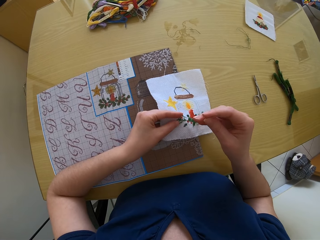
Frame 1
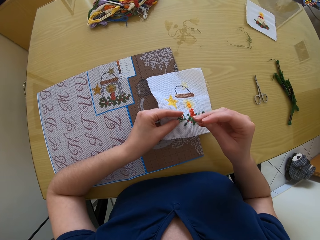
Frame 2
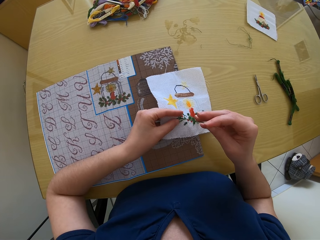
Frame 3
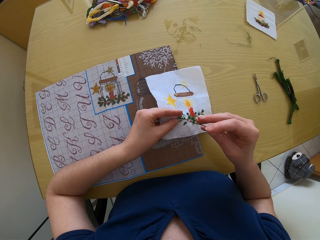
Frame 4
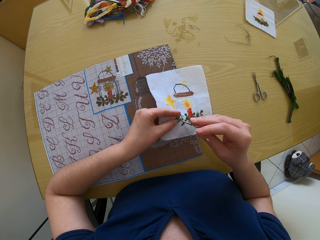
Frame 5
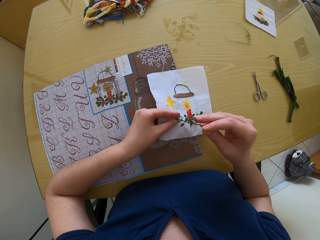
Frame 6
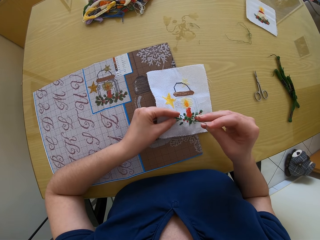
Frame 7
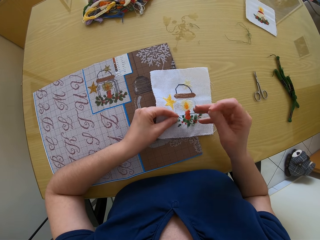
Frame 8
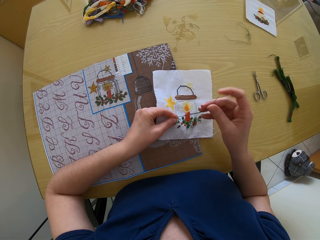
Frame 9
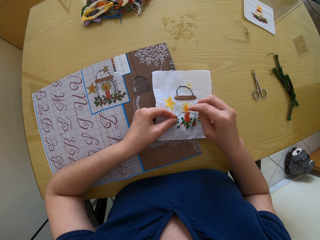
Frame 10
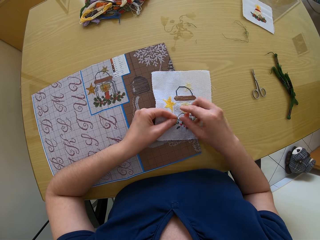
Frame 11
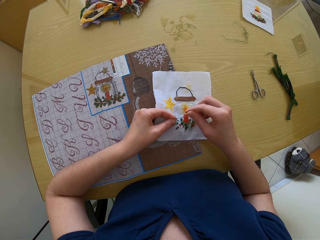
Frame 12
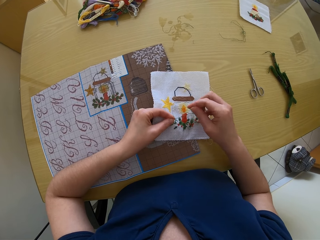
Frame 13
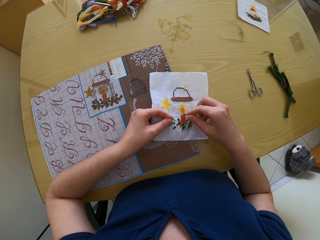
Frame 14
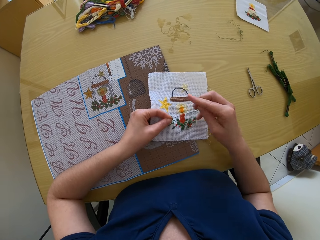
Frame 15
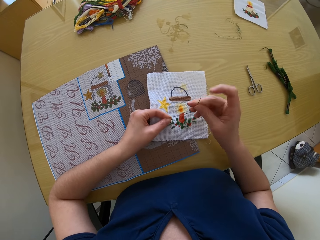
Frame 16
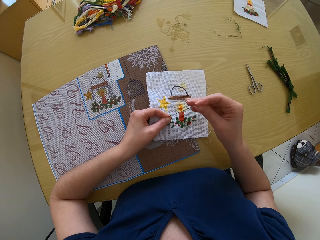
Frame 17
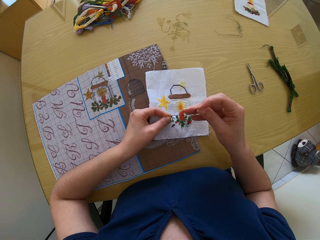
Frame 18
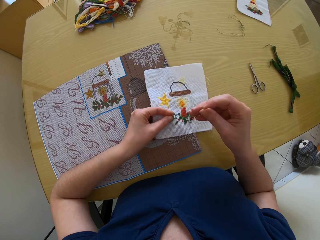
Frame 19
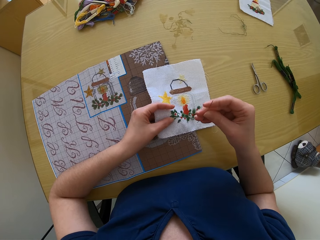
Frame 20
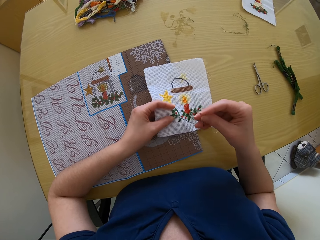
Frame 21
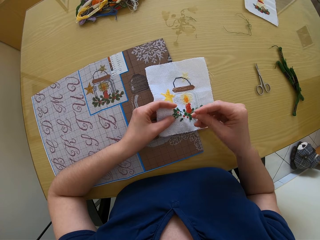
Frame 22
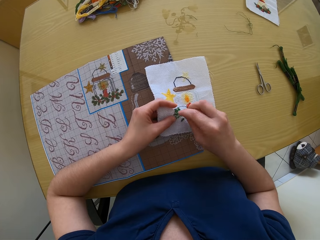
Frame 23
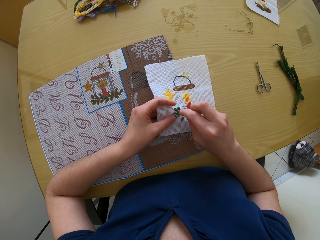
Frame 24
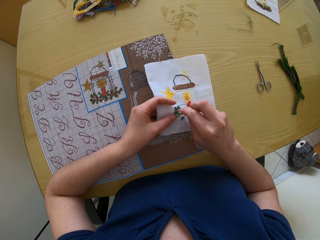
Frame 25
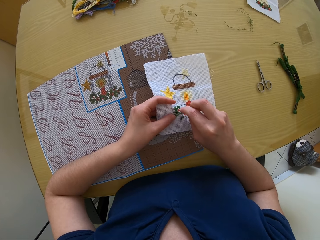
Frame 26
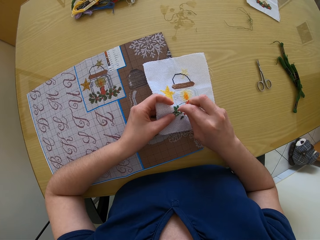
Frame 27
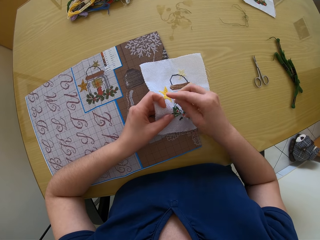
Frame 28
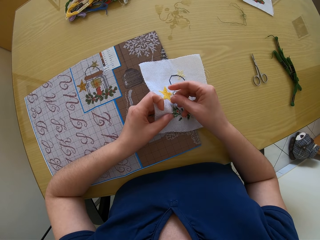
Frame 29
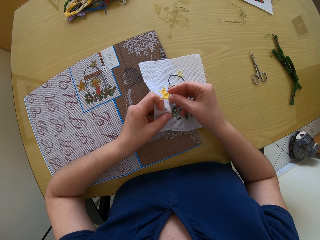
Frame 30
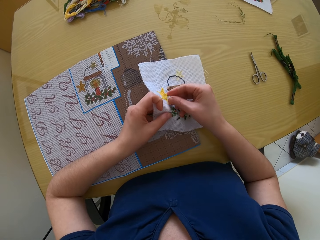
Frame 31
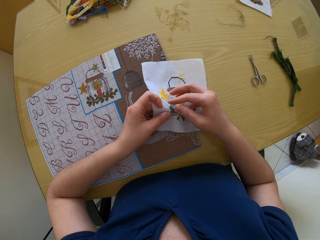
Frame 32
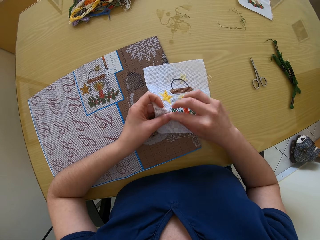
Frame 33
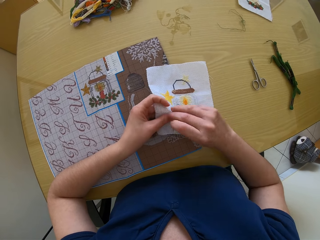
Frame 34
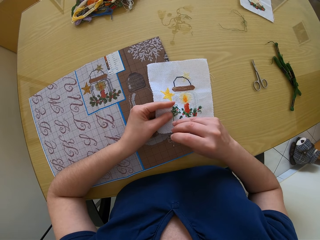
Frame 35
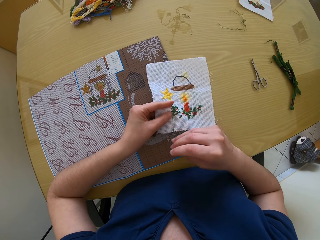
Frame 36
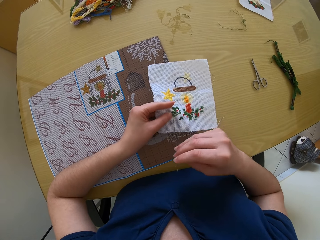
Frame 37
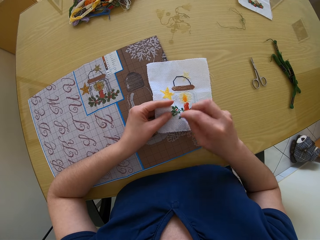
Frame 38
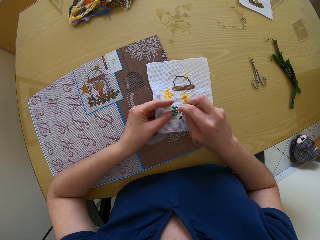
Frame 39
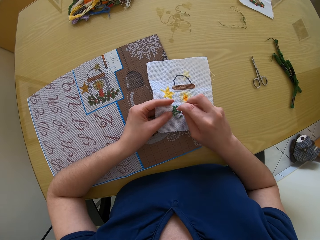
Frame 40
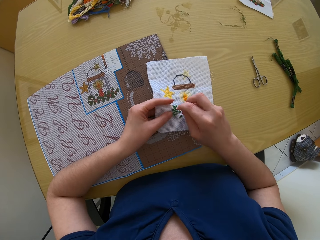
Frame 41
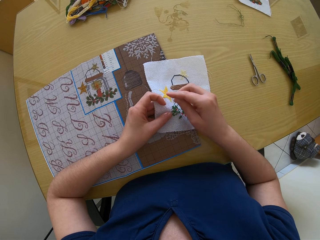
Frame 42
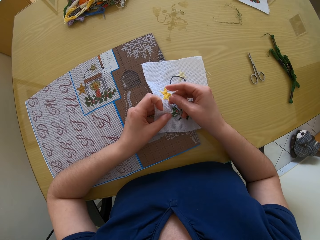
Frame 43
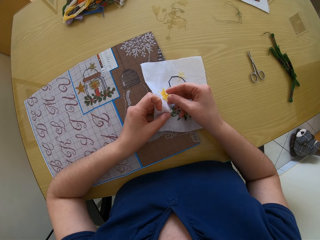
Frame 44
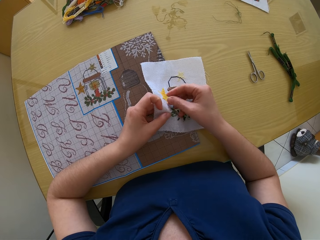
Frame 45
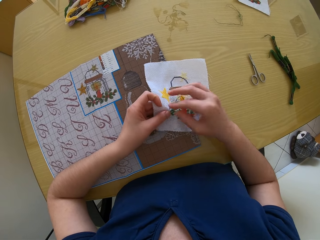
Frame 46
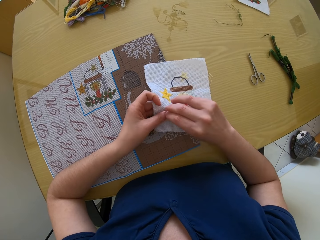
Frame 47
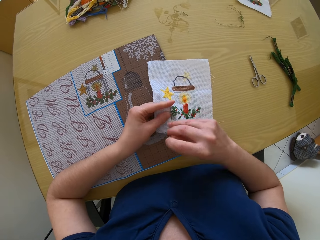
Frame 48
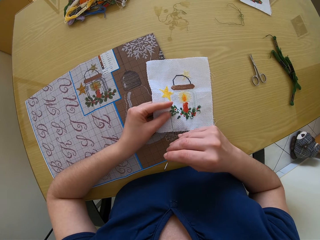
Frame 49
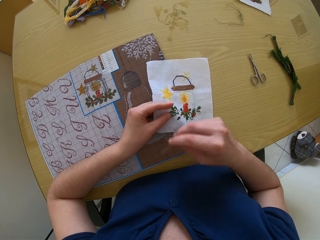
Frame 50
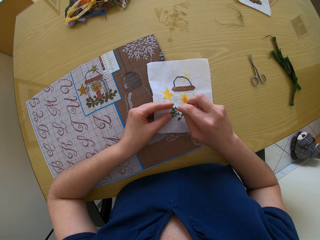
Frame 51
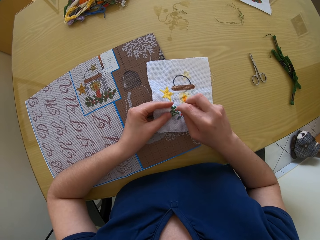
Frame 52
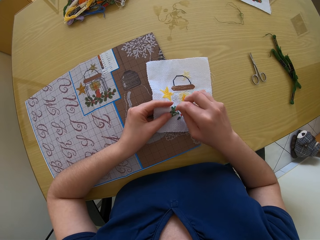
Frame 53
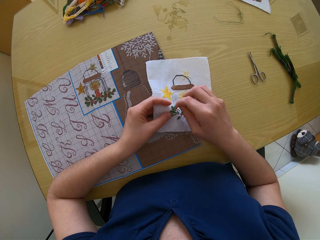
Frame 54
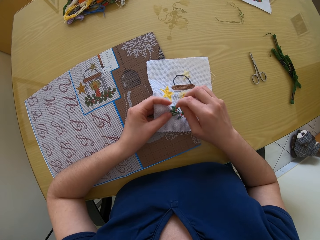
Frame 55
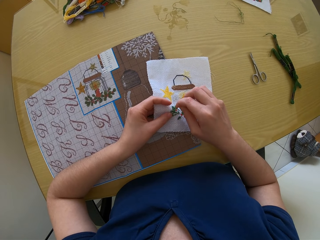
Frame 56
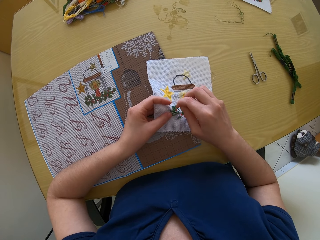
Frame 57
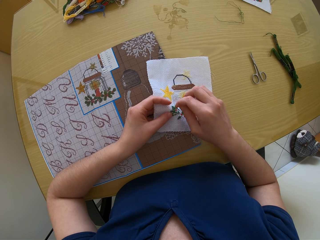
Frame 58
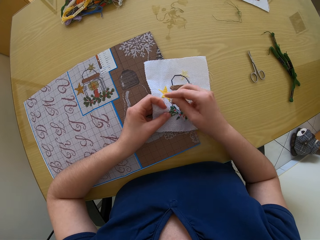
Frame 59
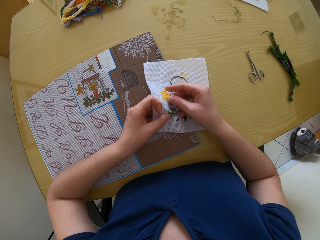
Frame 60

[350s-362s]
The camera wearer sews the clothing. They sew the clothing again.

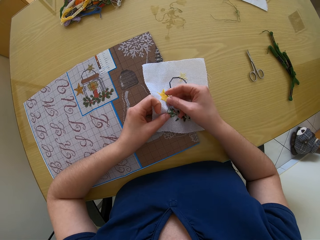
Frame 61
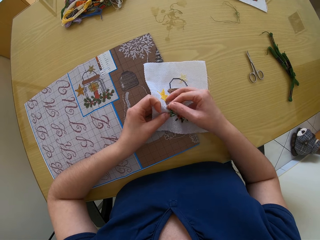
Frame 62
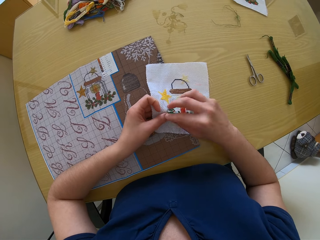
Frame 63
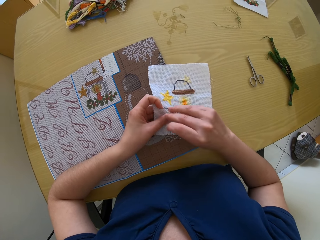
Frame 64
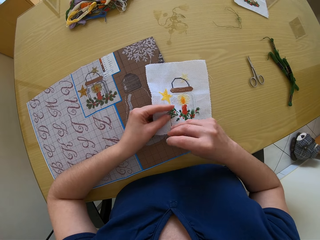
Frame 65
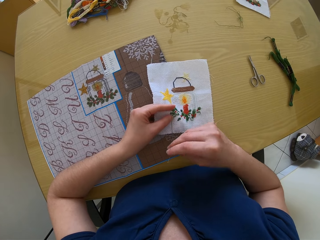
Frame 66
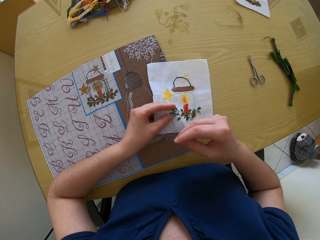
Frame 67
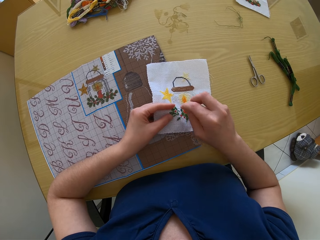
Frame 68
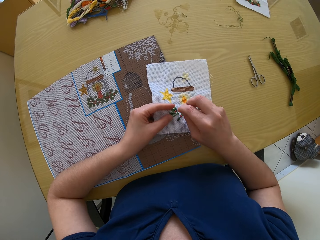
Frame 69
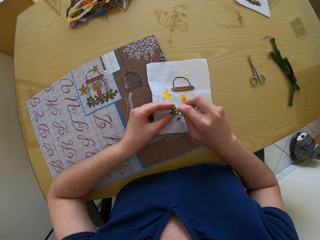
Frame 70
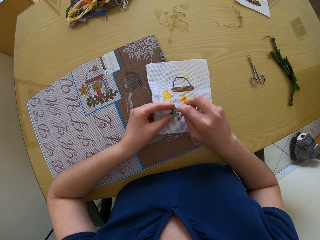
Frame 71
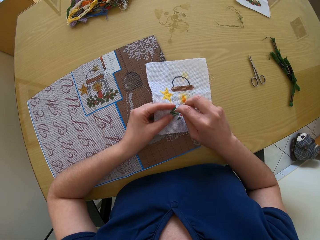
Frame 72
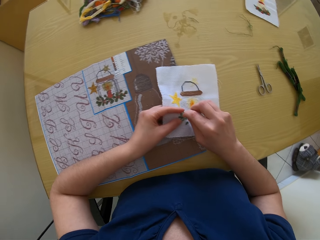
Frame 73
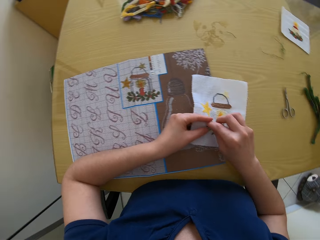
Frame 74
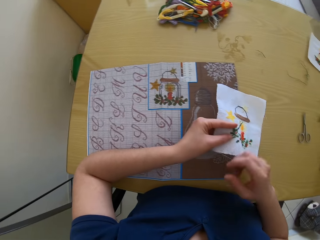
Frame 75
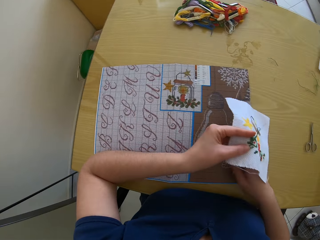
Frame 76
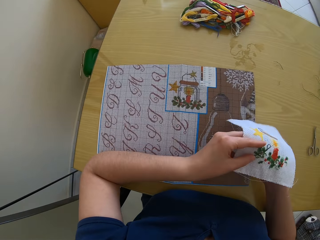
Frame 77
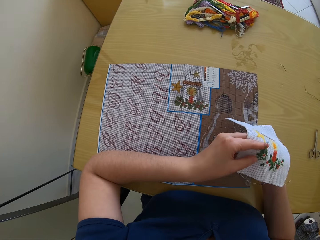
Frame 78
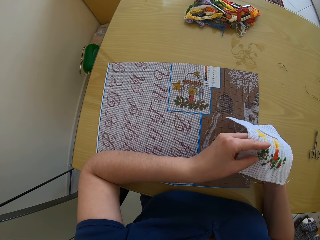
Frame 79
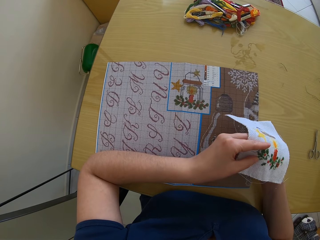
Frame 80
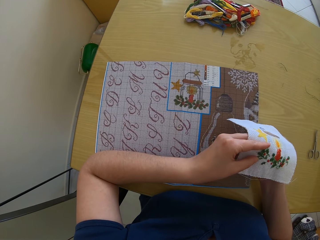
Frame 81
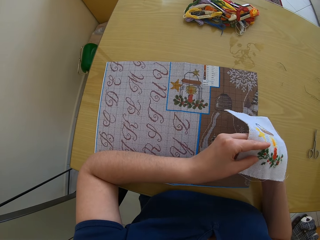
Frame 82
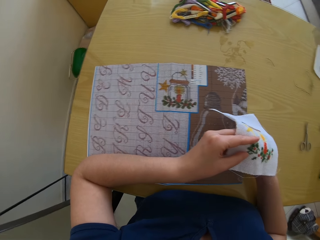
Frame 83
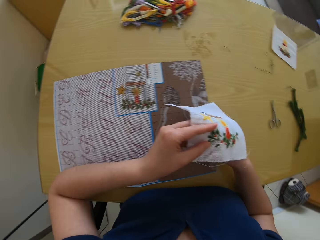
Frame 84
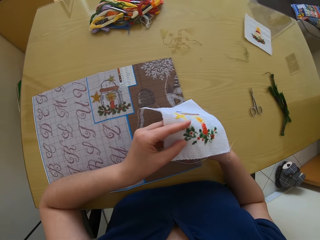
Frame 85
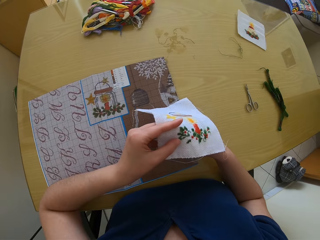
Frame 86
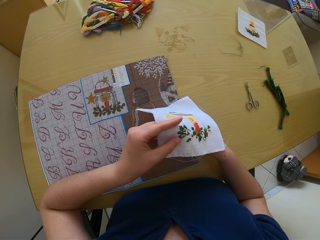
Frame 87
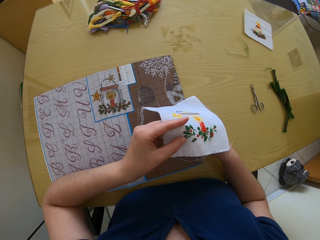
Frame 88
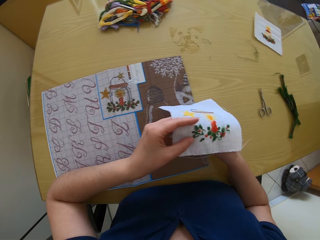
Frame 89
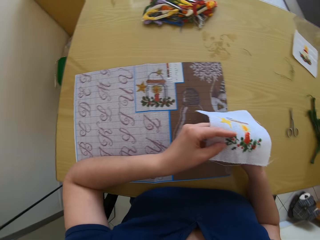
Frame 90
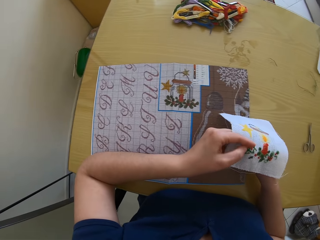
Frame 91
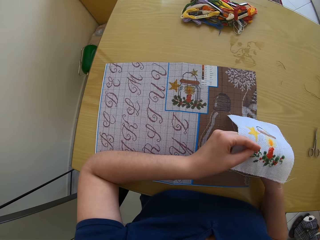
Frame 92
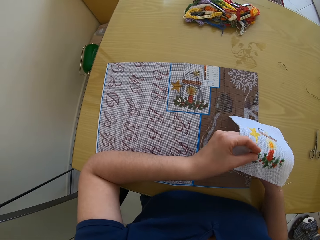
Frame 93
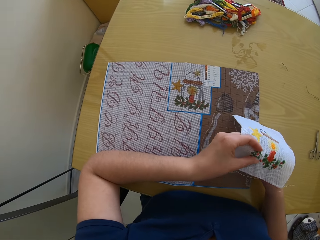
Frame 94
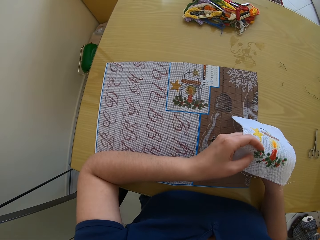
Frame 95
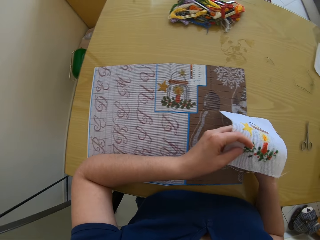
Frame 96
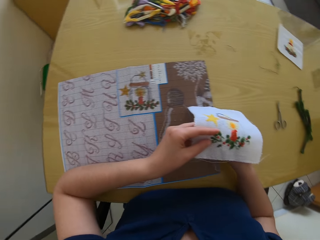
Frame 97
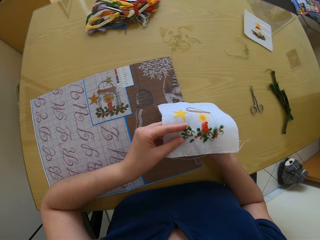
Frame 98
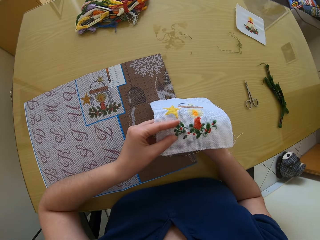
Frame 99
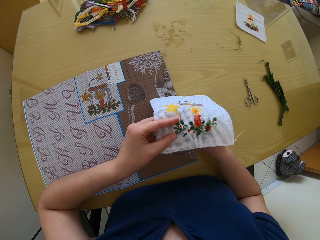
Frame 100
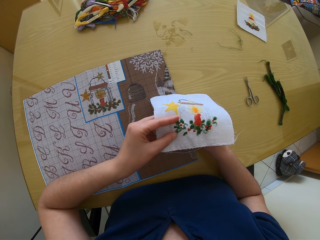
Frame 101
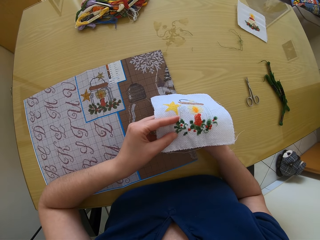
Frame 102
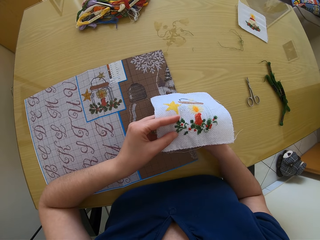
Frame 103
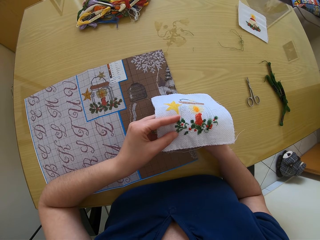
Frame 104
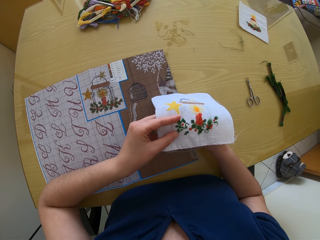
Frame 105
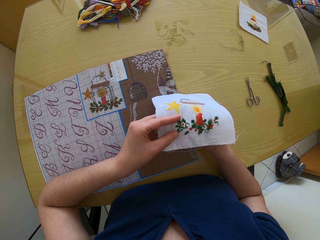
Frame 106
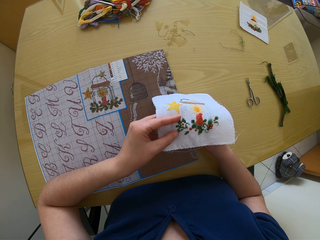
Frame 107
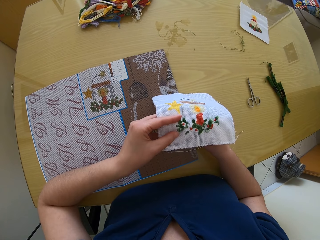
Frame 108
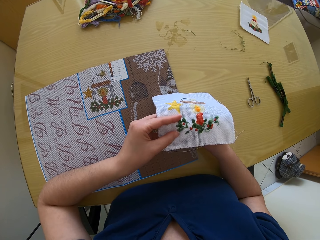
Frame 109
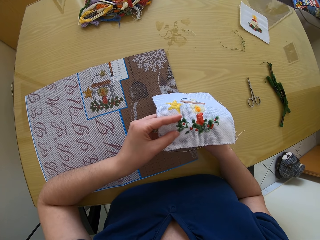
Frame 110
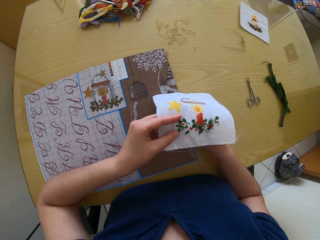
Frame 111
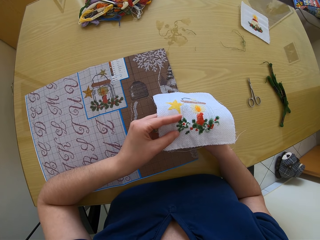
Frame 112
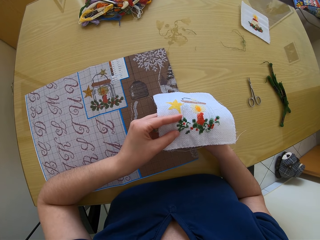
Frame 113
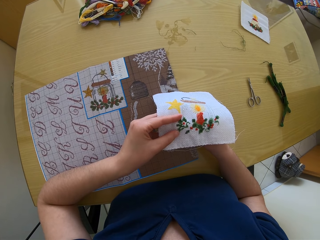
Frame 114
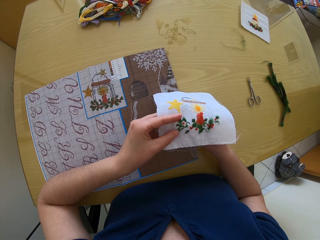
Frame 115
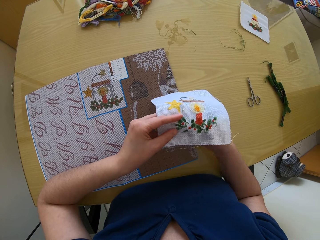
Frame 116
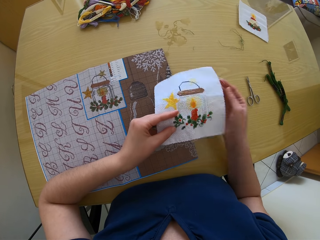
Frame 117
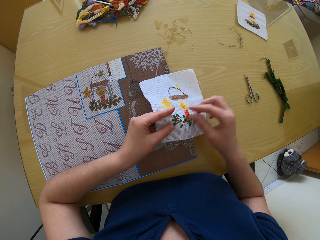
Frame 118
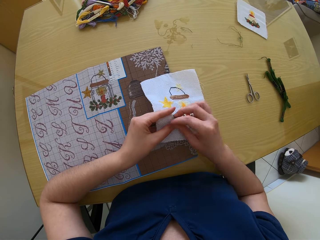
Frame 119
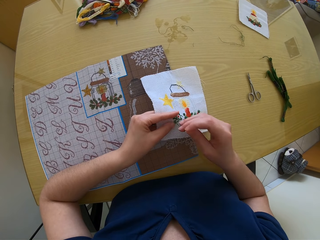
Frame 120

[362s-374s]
The camera wearer sews the clothing.
